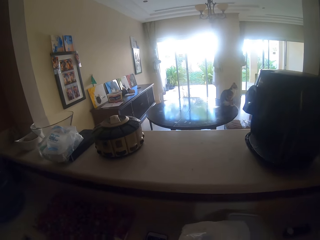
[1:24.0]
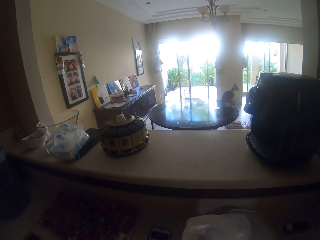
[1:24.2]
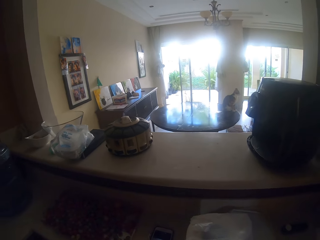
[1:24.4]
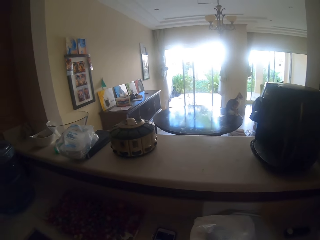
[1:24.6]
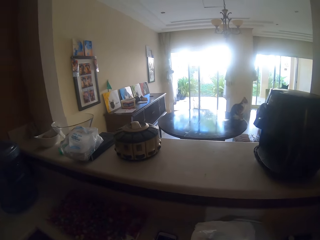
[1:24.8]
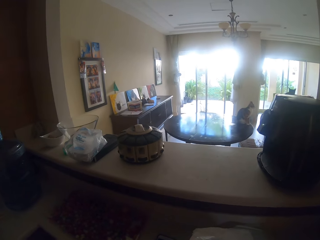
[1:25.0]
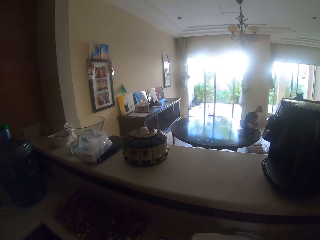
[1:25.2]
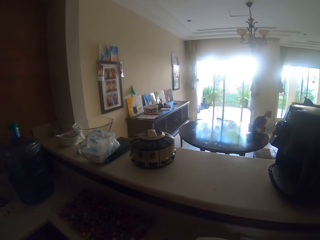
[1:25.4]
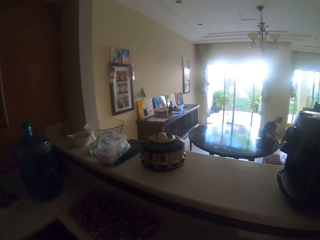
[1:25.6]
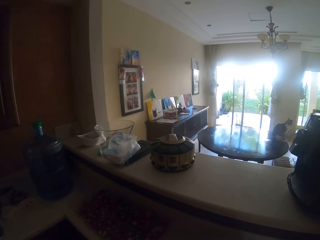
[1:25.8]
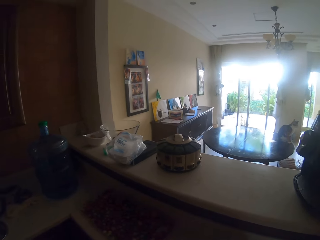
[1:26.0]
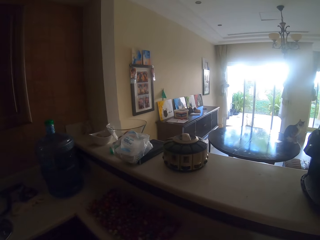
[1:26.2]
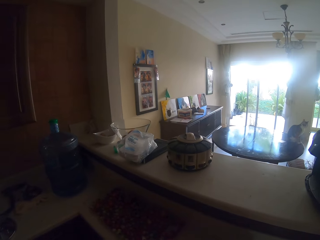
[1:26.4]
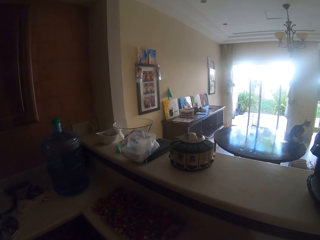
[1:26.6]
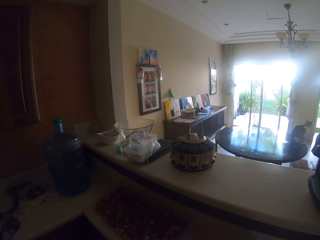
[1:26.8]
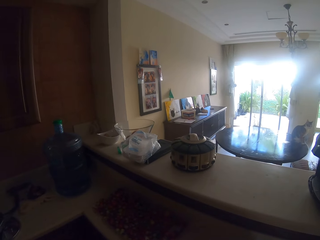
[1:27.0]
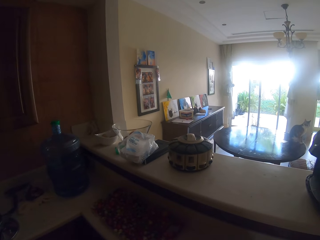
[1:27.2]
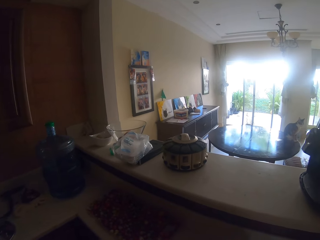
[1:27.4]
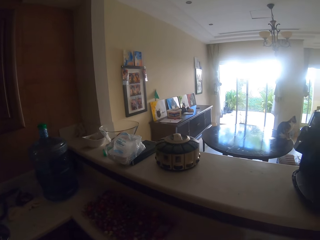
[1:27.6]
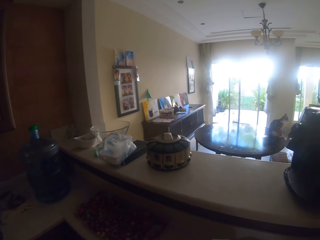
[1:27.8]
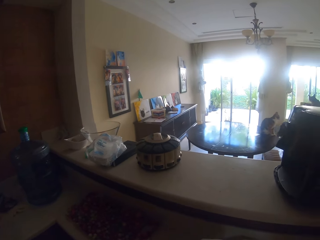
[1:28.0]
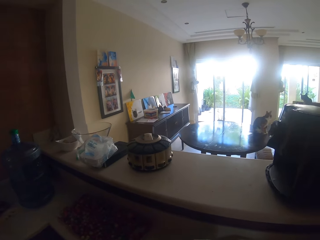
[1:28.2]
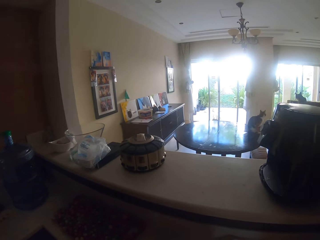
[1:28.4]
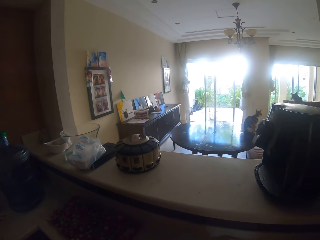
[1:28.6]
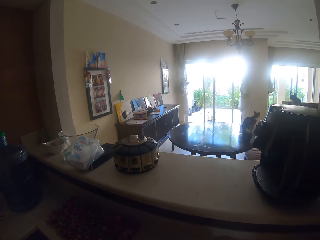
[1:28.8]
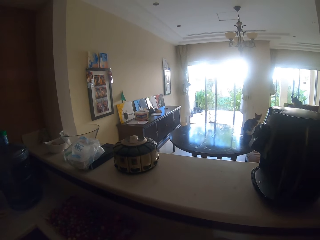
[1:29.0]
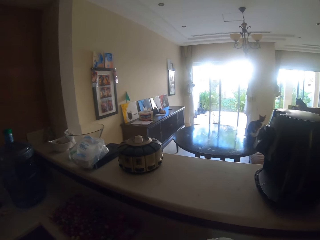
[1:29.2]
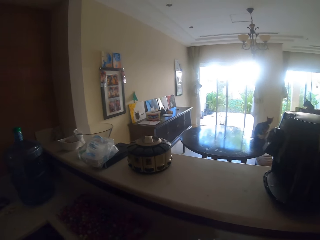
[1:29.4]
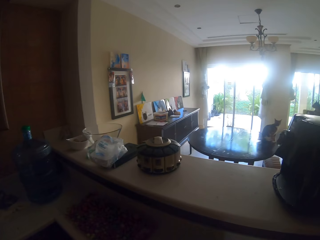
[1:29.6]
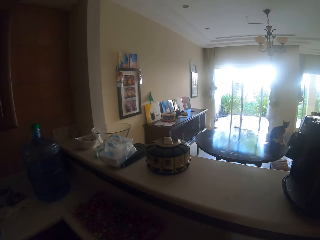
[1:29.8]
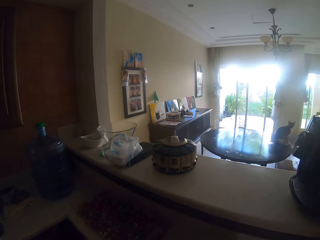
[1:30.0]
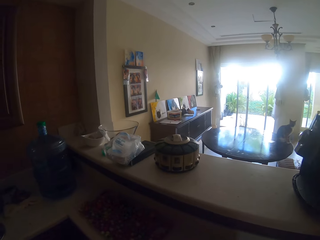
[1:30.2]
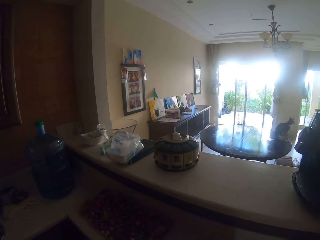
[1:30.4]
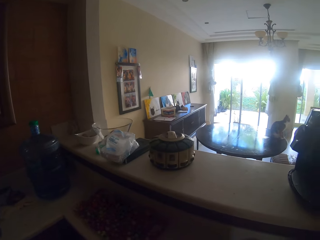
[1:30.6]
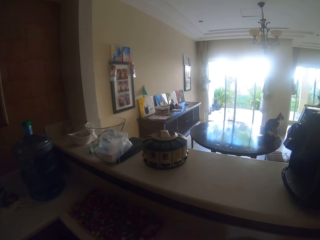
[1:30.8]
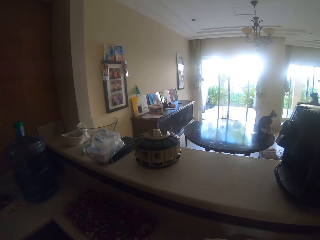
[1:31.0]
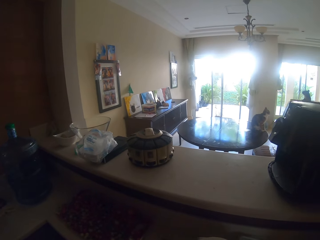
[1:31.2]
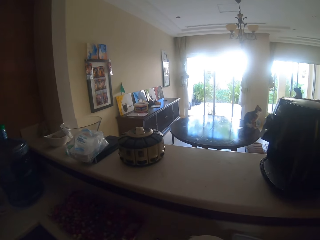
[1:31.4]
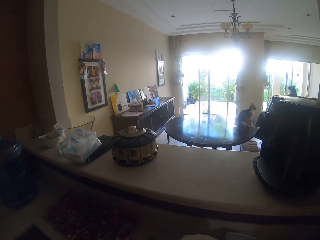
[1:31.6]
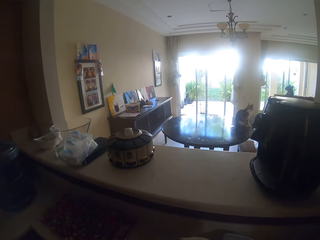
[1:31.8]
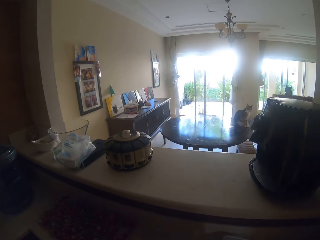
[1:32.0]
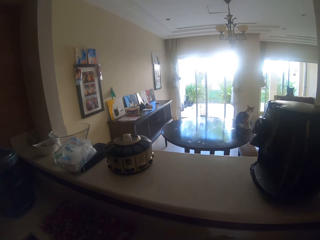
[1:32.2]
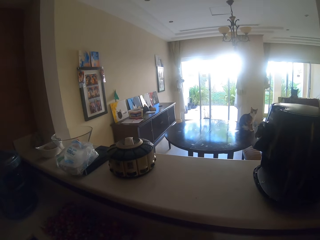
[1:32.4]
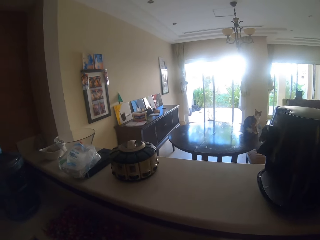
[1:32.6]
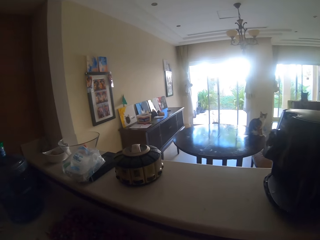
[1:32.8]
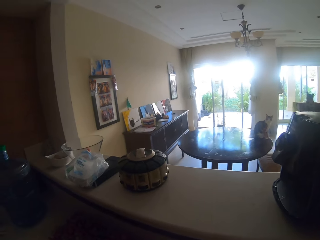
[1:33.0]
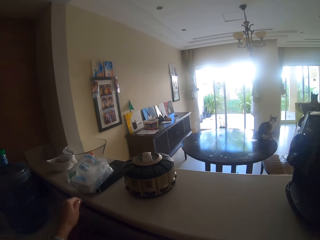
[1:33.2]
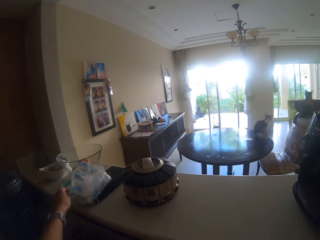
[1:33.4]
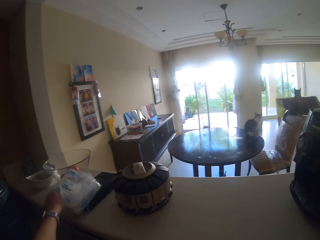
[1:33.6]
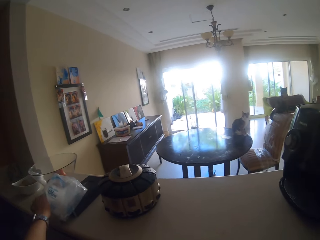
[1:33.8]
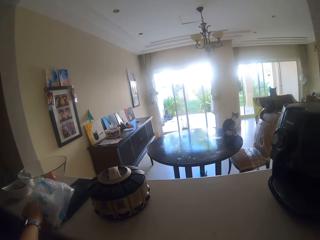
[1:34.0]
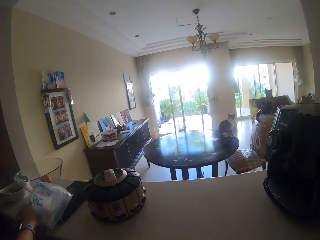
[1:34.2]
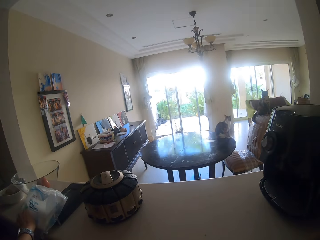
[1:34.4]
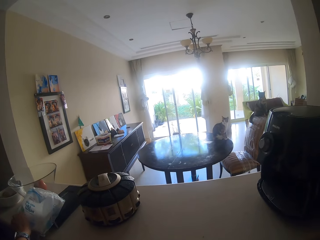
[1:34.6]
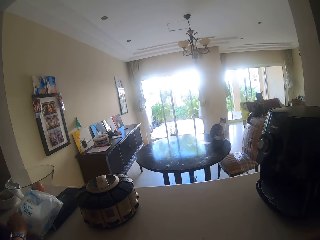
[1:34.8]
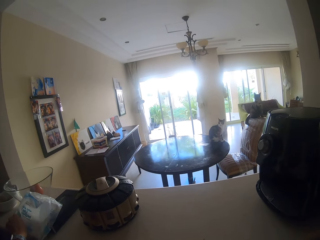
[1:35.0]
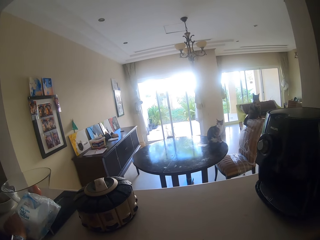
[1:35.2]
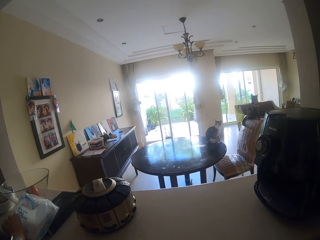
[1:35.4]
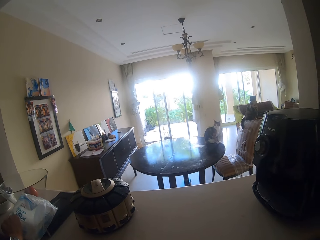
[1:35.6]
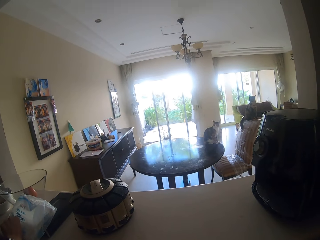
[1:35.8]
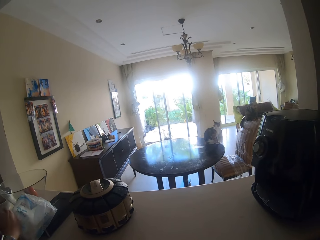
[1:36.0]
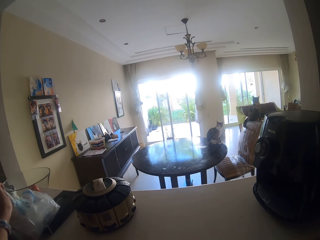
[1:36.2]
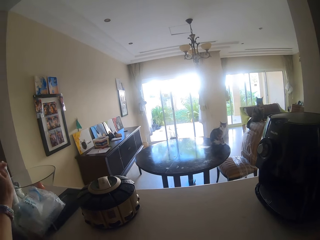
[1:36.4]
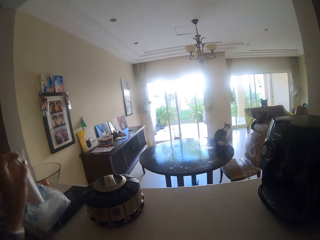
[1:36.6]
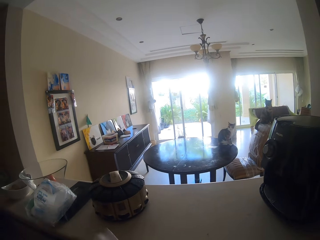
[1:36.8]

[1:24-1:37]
The camera wearer picks a serviette.

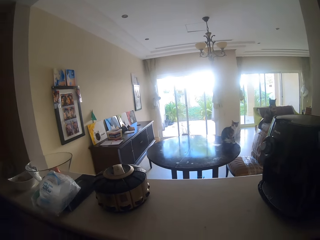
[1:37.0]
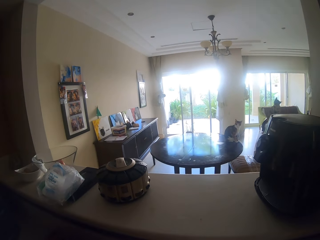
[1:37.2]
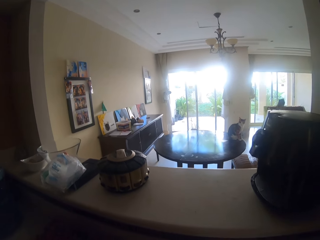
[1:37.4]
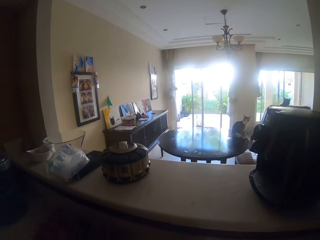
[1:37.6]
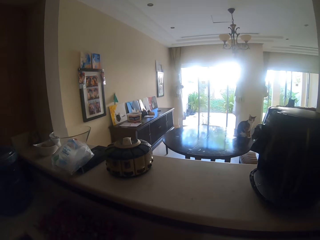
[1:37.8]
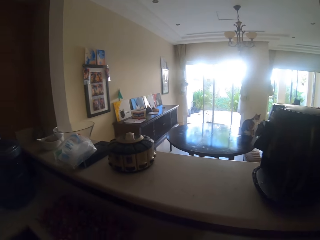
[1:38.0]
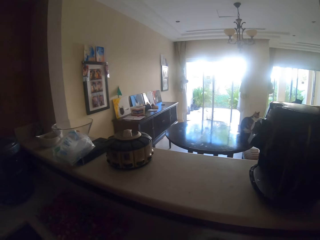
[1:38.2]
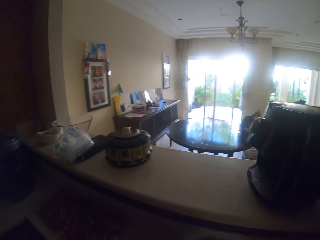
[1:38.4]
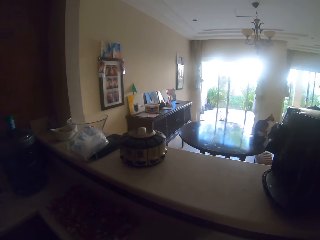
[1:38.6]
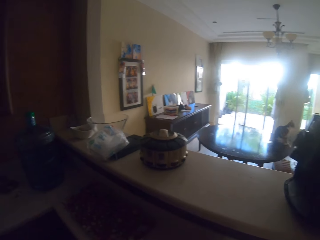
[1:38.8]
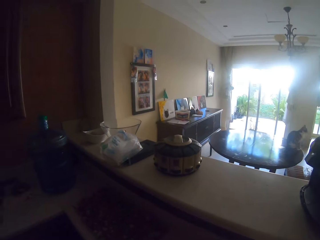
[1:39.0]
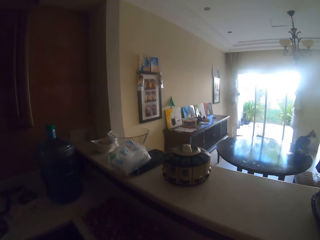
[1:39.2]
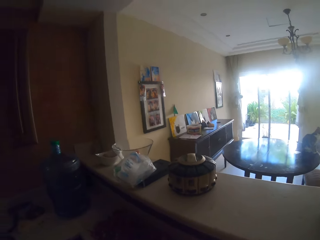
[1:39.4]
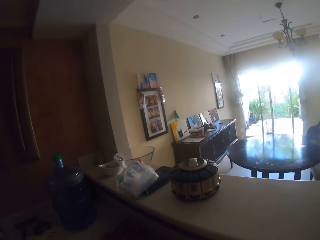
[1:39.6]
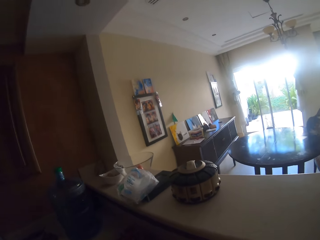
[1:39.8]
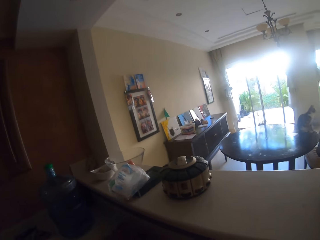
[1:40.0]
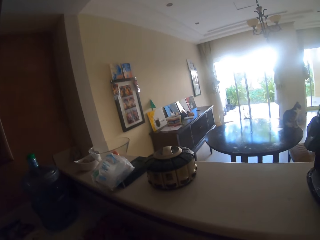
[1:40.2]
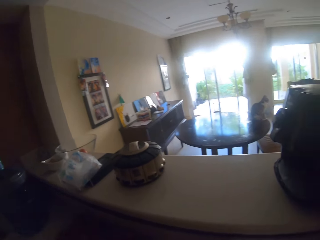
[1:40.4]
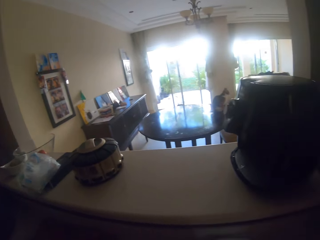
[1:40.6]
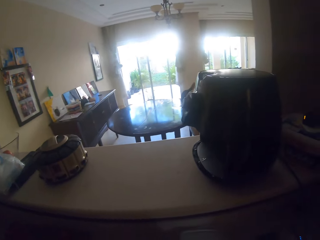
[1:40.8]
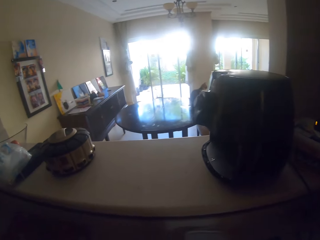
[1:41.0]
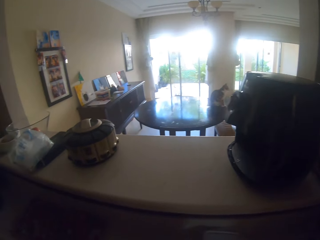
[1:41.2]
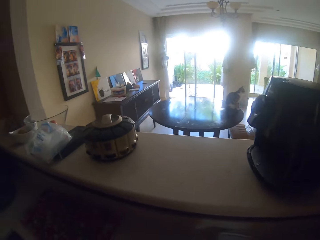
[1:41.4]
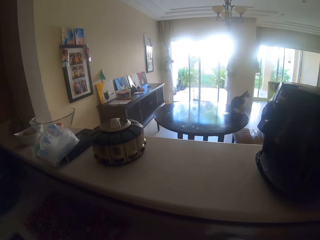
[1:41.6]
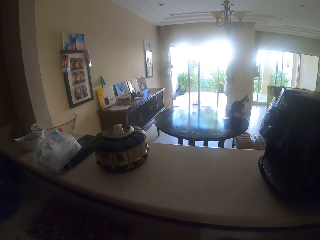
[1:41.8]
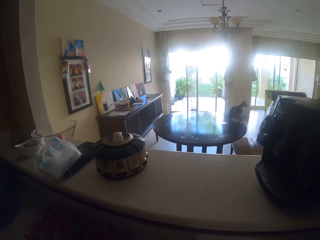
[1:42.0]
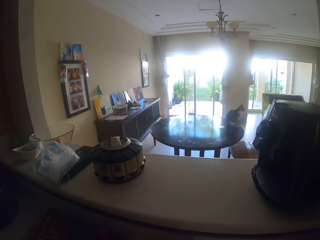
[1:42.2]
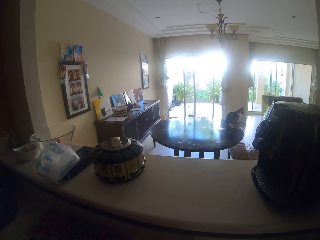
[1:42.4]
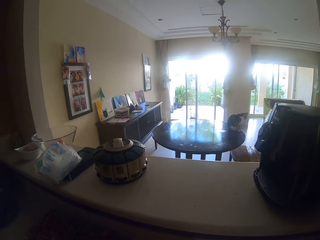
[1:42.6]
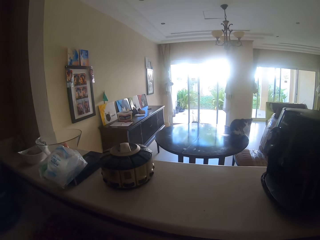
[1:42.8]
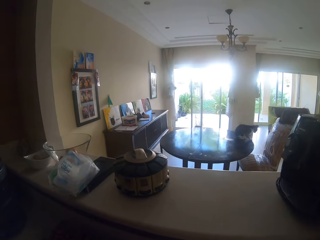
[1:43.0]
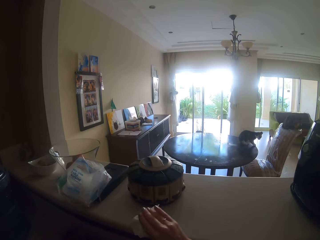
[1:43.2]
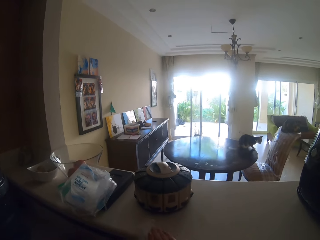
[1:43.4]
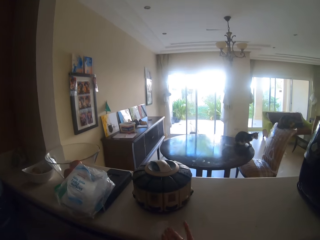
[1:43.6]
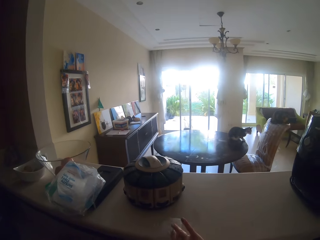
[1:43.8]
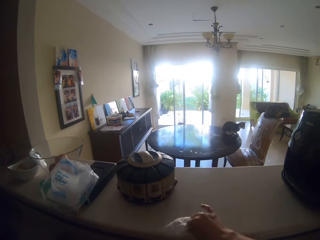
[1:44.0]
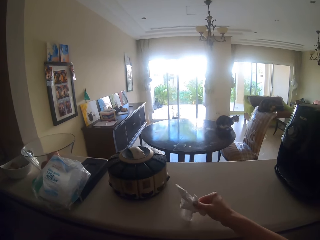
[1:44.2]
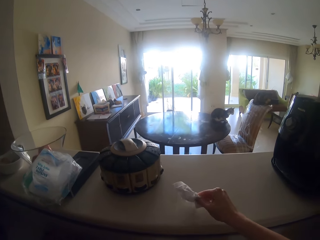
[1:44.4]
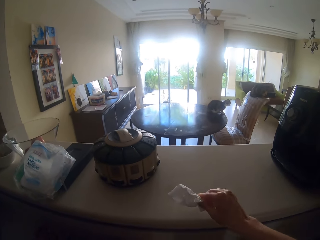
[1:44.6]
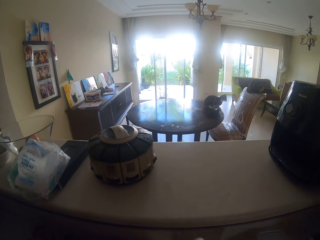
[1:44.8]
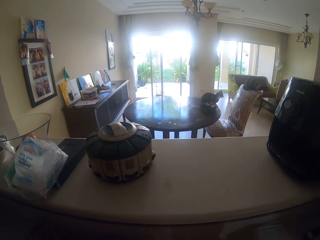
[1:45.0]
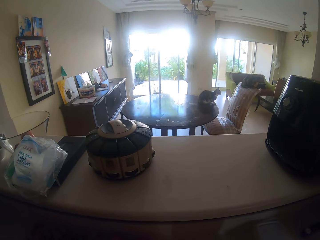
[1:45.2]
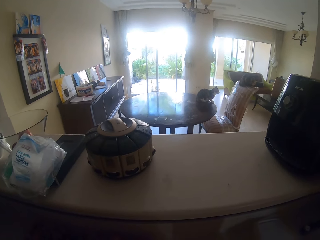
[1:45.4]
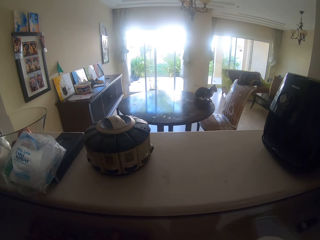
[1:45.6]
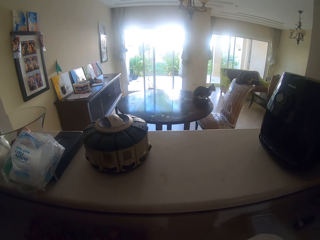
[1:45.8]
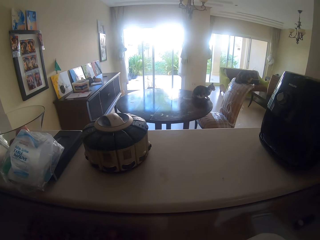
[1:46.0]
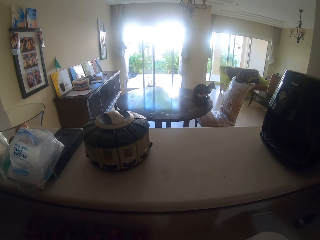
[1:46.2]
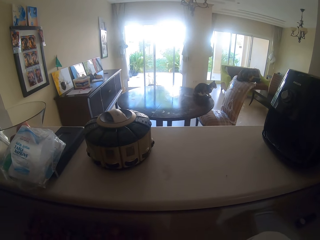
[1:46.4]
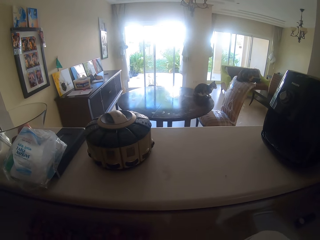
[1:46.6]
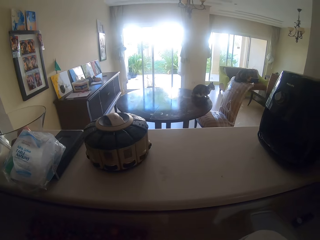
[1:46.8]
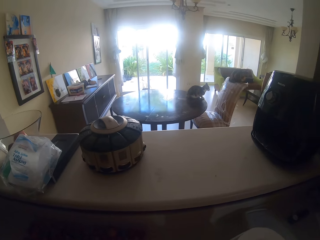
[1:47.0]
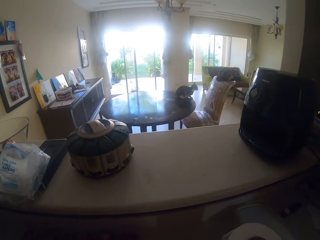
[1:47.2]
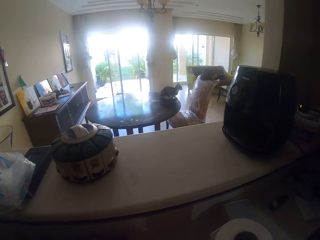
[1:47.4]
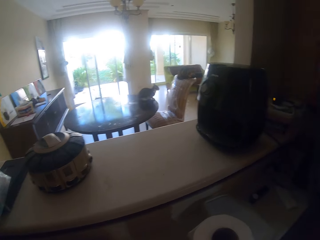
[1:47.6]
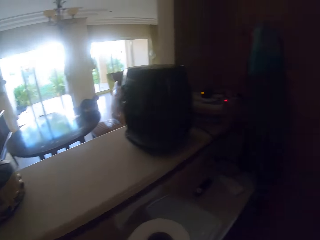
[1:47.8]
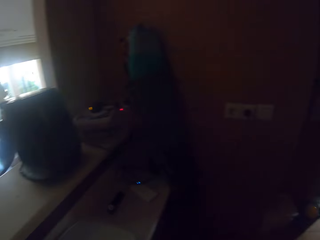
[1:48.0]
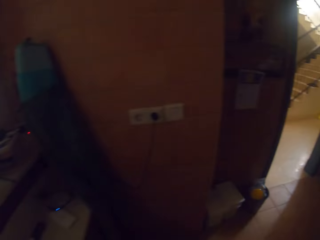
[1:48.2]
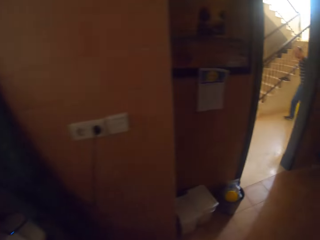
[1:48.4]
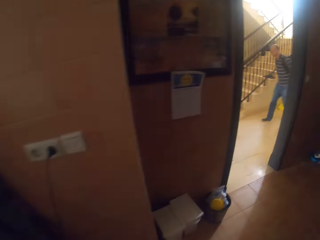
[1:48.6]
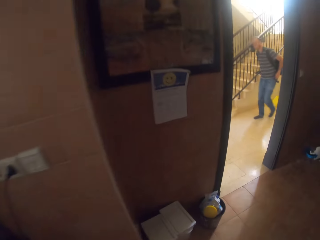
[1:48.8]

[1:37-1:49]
The camera wearer moves around the kitchen. They wipe a surface. They move around the kitchen.
